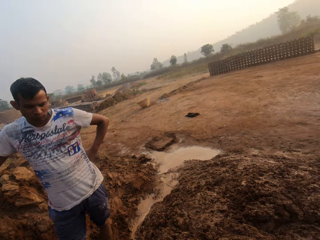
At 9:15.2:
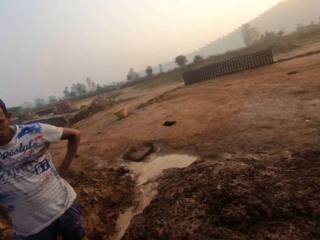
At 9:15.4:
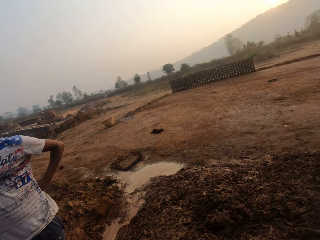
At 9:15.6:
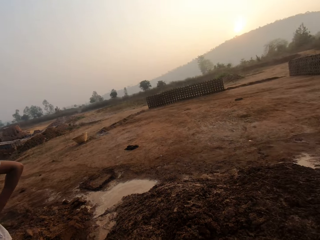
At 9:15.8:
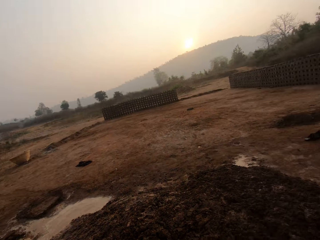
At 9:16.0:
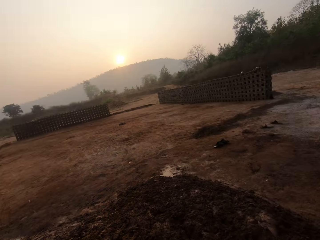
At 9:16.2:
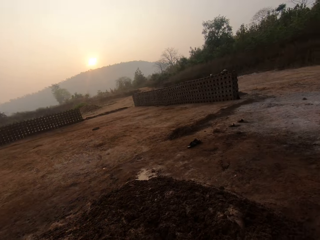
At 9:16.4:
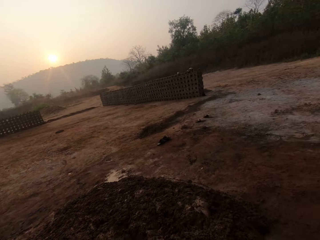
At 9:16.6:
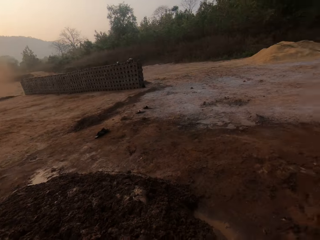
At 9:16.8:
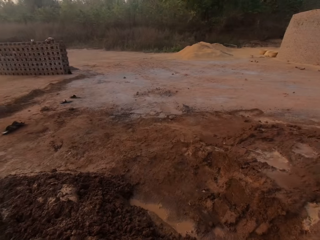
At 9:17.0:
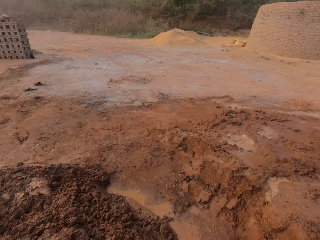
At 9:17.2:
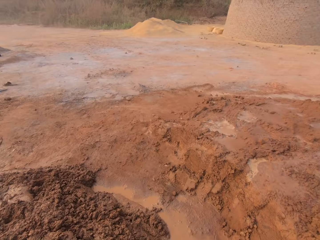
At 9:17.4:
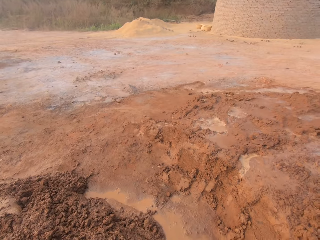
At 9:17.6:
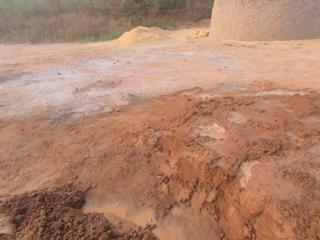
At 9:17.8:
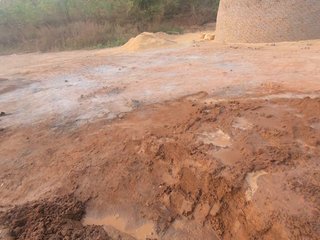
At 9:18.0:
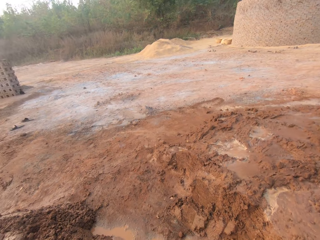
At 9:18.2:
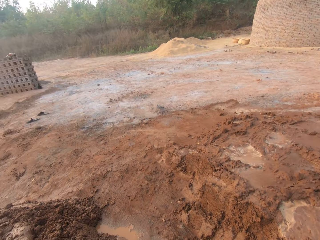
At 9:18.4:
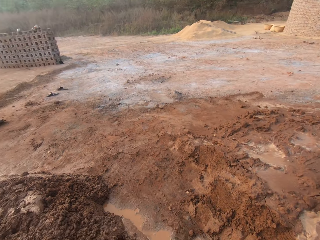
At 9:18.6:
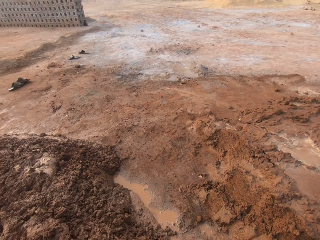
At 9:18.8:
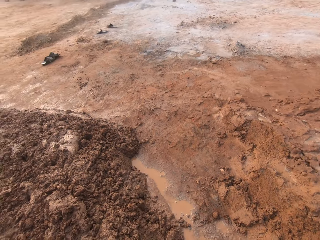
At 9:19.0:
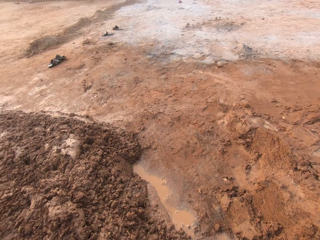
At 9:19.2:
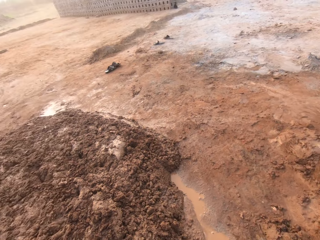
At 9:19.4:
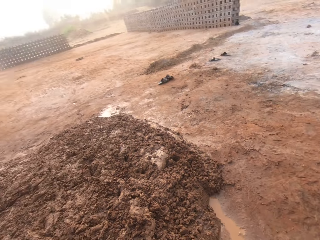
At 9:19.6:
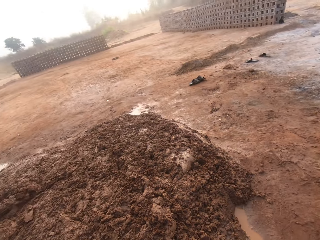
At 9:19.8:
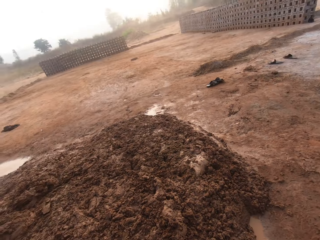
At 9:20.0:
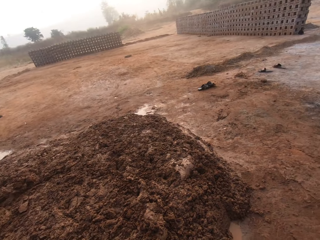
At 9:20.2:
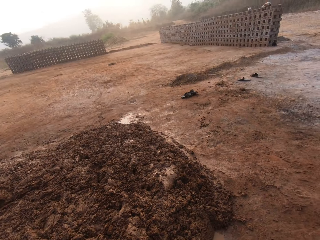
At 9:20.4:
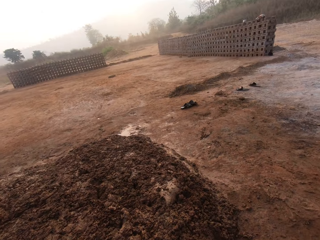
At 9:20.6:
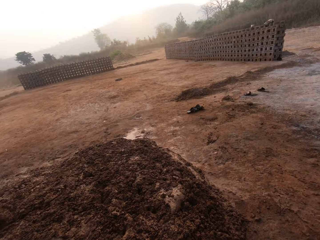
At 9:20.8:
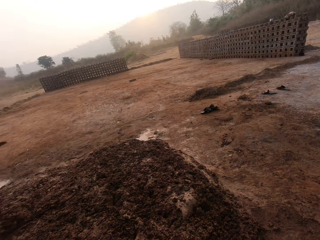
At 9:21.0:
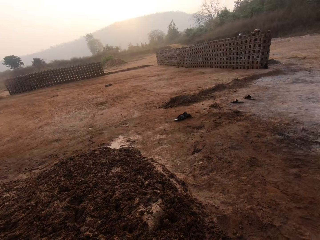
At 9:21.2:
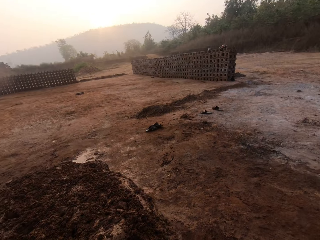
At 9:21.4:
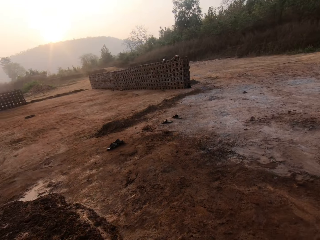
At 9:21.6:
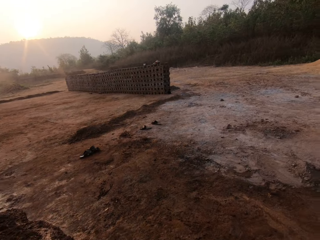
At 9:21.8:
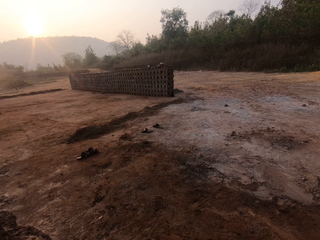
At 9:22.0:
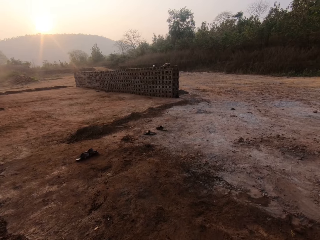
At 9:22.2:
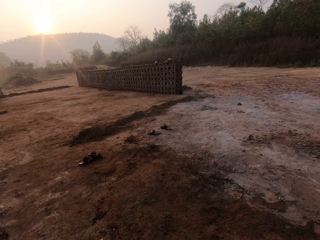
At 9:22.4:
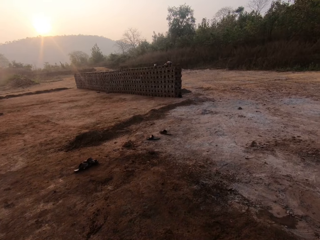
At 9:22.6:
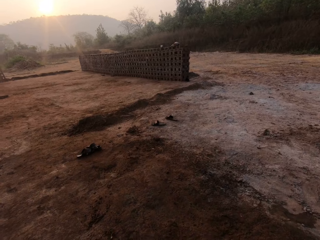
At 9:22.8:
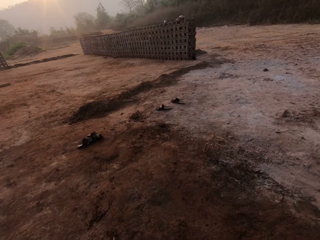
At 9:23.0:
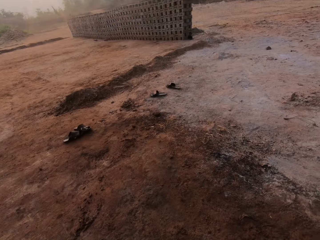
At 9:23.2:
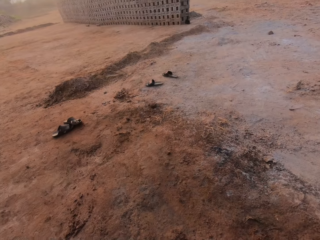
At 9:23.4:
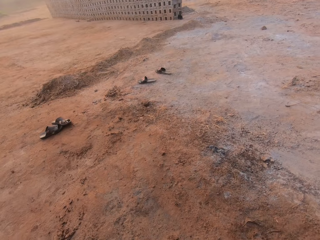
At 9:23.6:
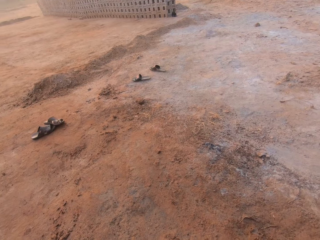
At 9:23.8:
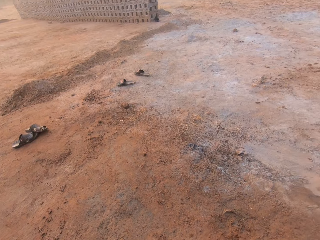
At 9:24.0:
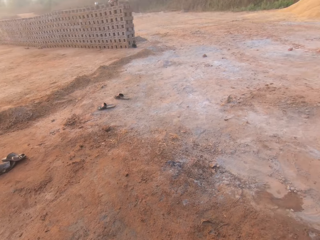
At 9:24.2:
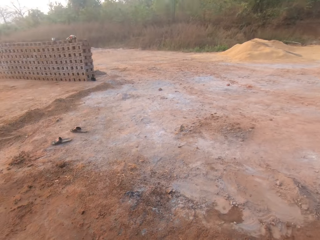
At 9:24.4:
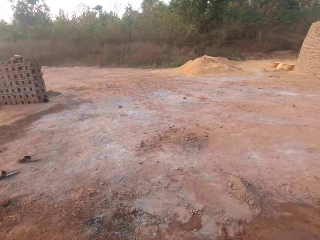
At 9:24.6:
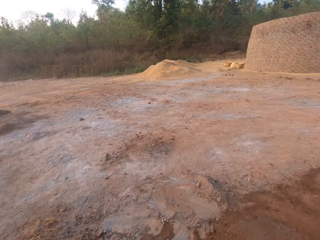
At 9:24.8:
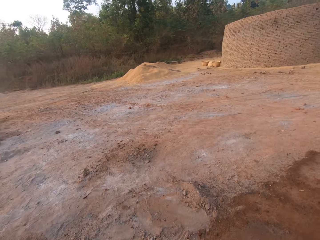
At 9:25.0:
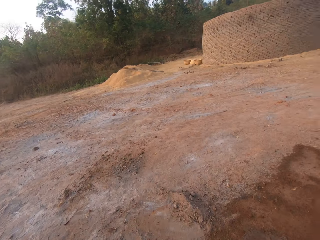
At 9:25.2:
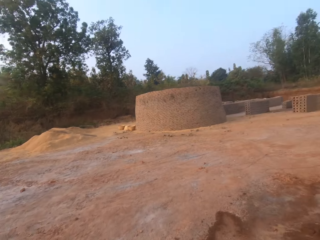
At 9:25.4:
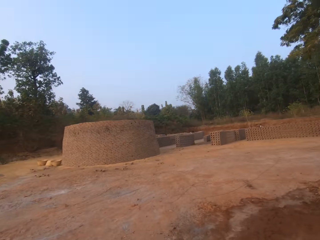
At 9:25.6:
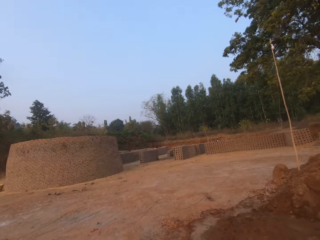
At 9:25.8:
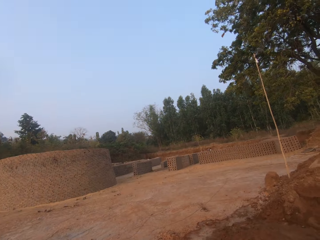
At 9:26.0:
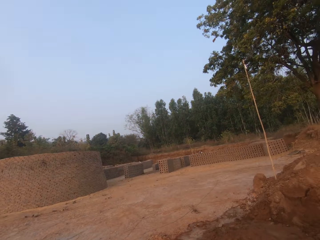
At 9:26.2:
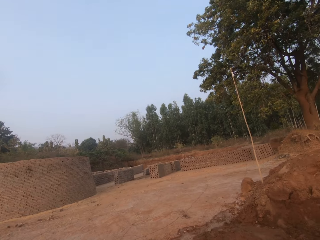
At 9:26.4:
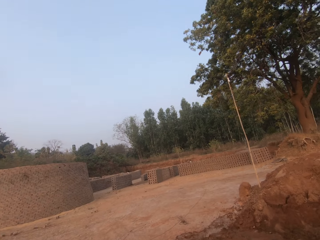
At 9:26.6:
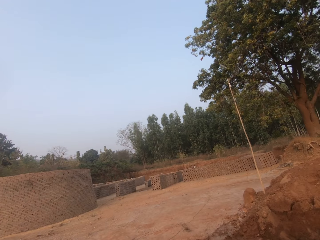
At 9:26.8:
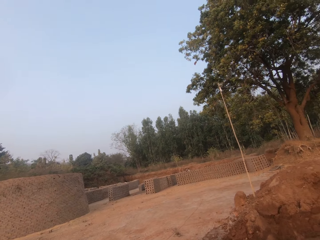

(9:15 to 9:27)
The camera wearer walks on the field.

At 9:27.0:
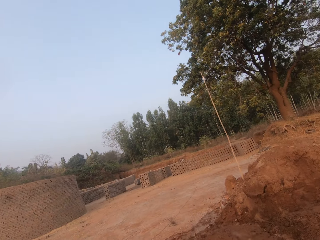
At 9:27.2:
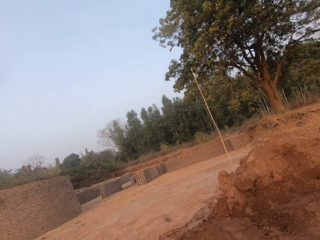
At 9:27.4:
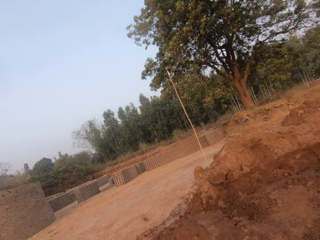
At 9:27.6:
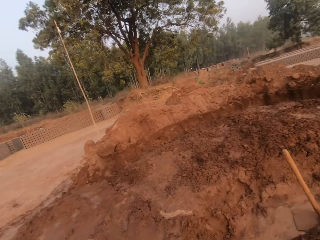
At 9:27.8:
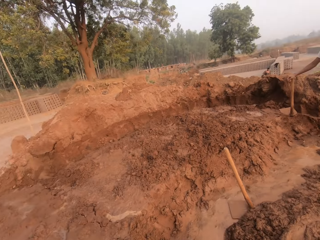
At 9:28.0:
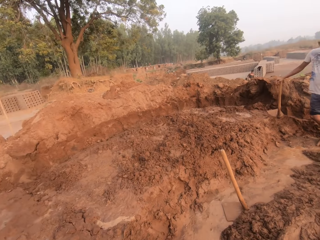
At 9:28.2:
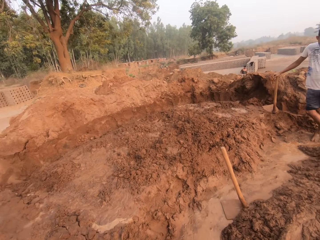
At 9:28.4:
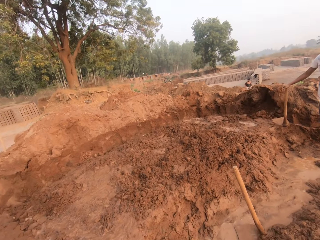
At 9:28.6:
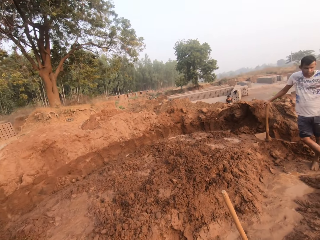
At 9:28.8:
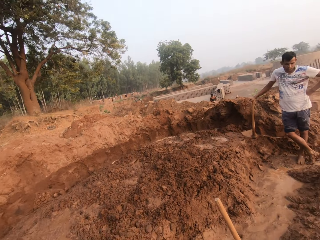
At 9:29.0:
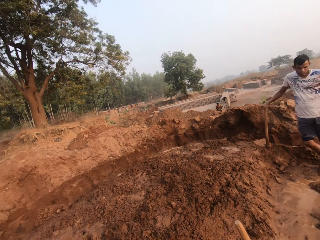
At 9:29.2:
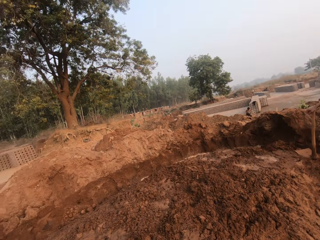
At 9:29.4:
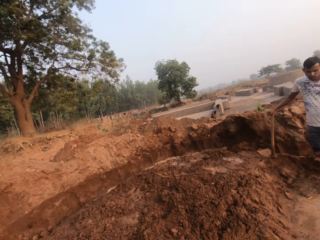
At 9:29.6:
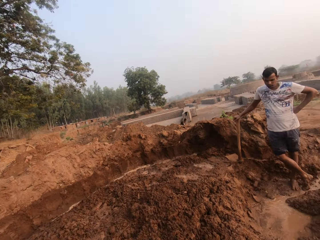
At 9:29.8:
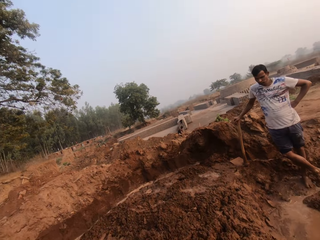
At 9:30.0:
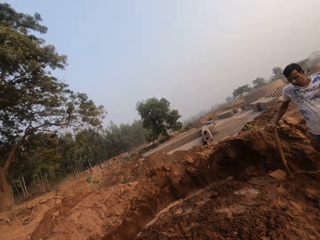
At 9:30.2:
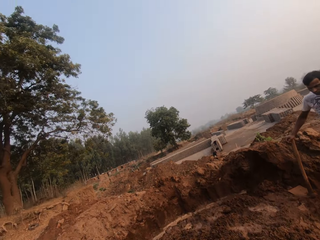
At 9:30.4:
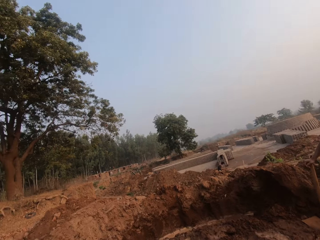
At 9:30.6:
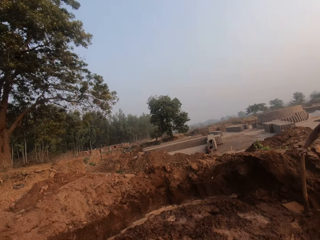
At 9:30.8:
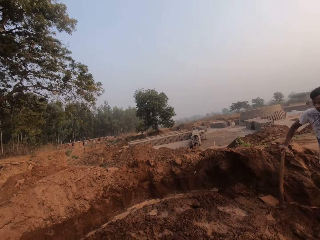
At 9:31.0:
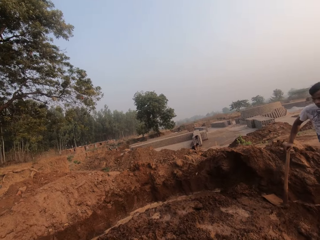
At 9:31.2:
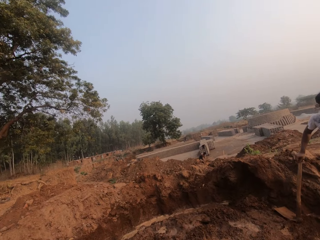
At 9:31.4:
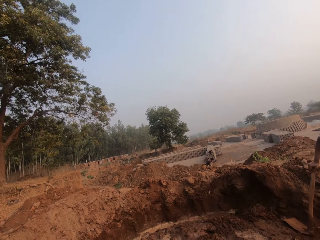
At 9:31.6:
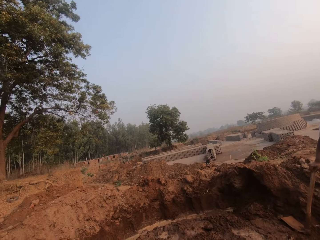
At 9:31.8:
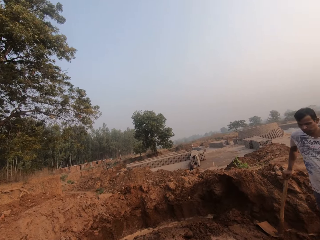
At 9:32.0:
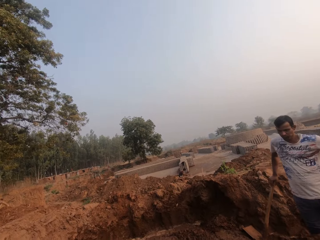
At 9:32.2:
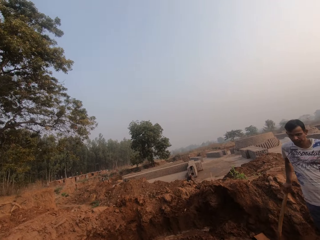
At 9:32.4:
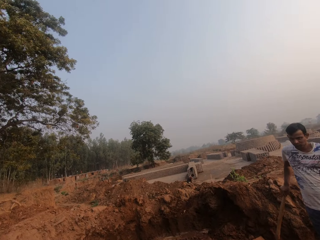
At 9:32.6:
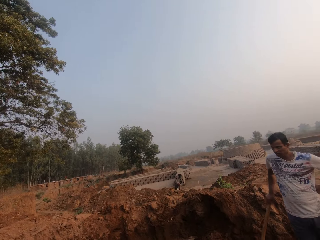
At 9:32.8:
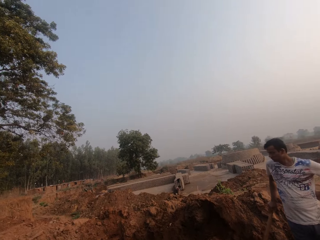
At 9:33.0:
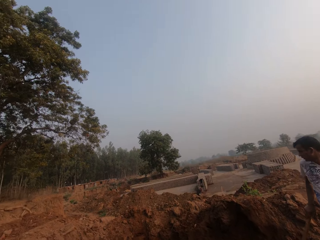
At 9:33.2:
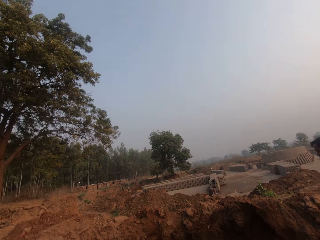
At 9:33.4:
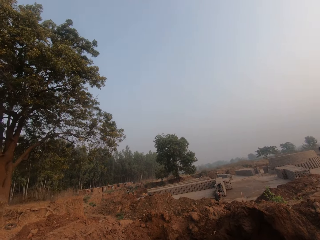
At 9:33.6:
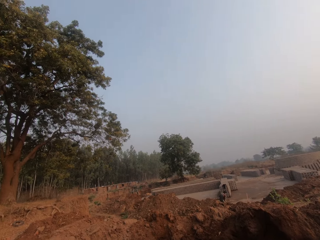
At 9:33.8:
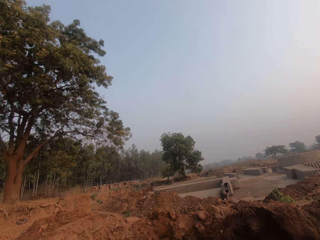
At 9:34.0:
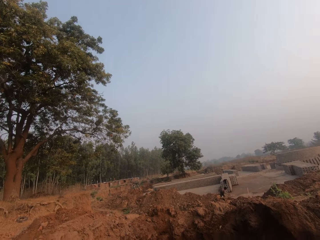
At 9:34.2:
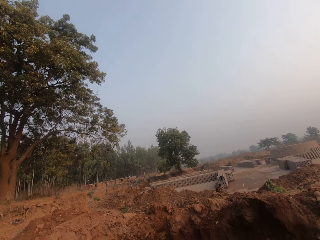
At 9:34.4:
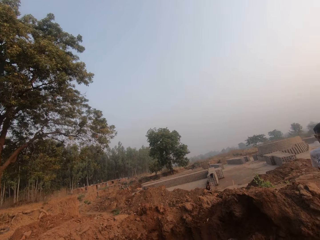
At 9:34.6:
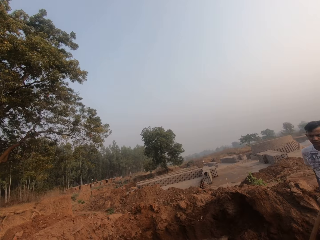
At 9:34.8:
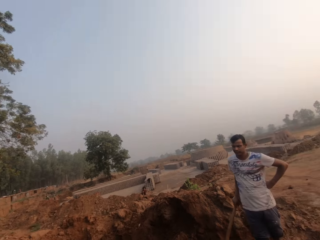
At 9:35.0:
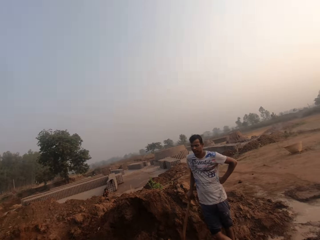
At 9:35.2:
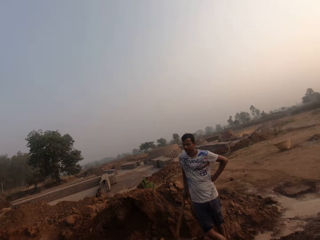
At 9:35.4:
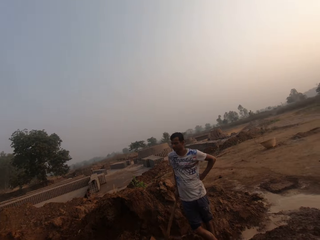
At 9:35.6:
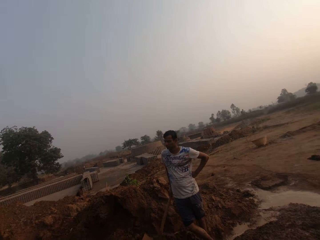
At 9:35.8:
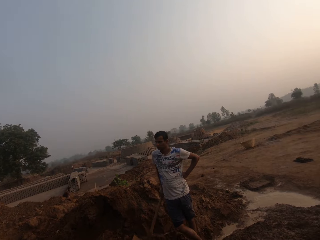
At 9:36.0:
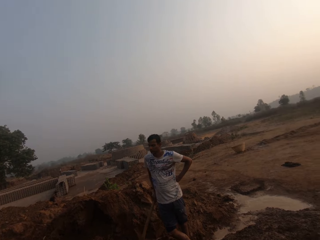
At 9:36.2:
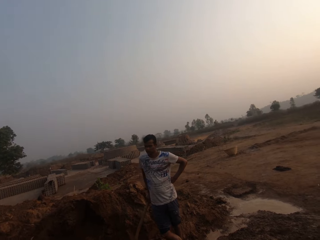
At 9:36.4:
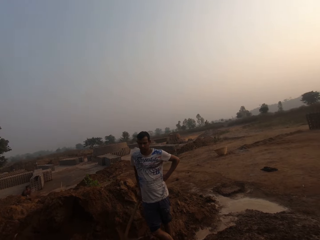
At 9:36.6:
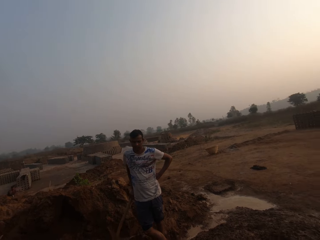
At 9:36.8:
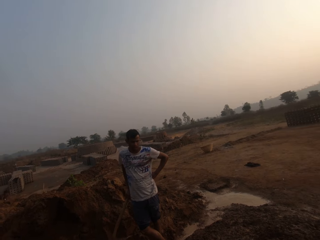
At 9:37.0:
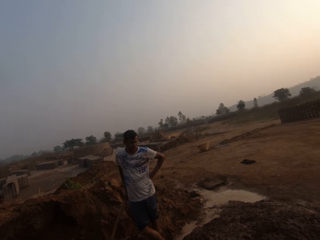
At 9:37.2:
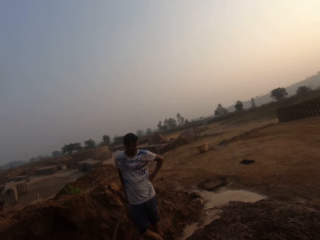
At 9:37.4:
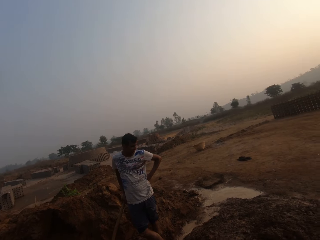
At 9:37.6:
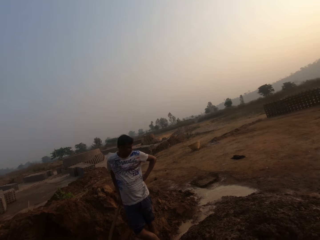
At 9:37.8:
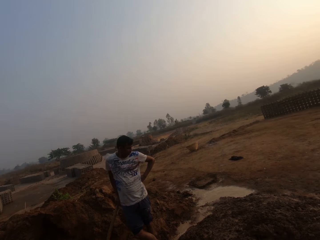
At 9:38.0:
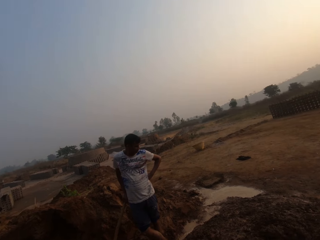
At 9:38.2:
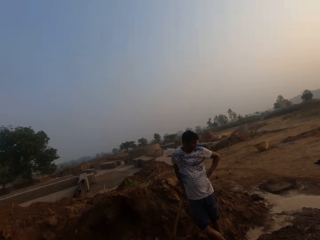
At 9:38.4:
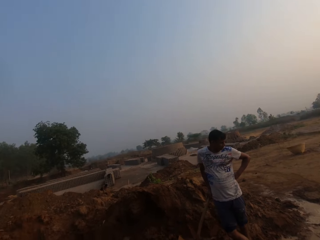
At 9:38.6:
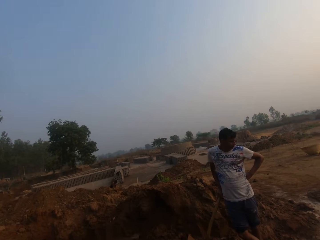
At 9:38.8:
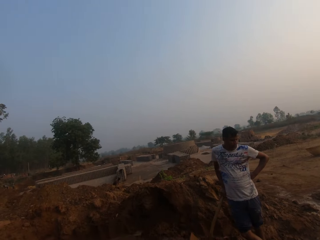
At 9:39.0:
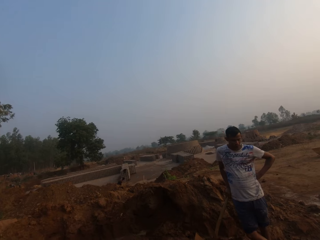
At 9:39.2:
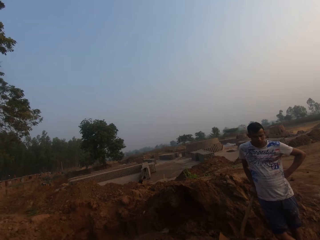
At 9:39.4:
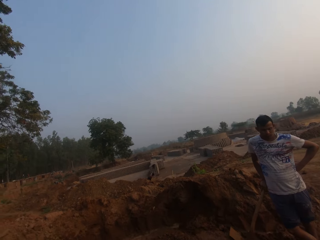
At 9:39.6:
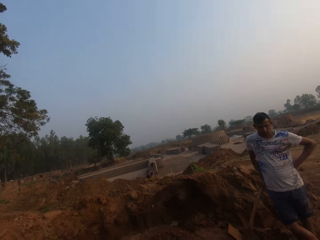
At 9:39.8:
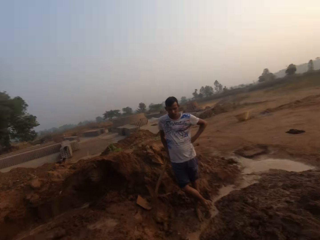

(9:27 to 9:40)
The camera wearer interacts with the man.
